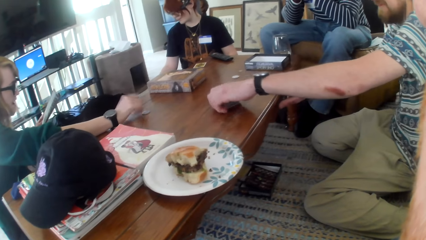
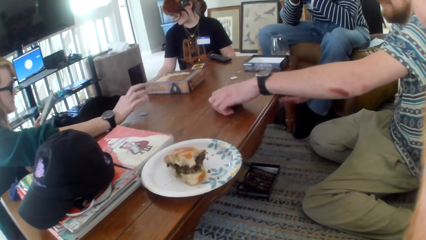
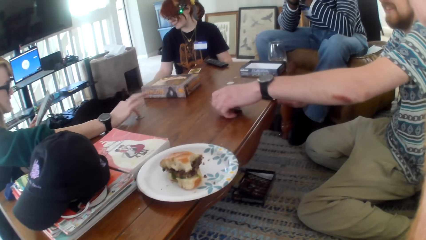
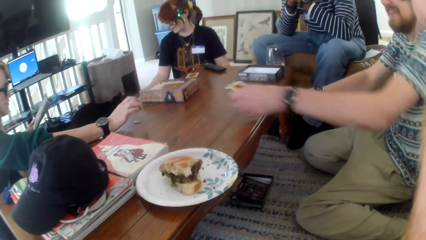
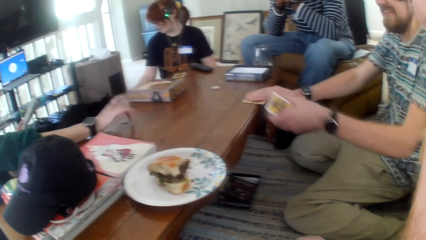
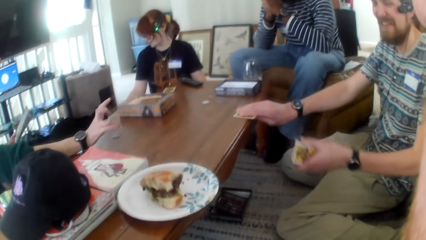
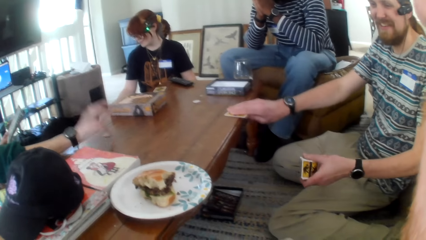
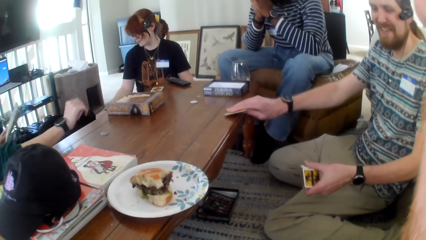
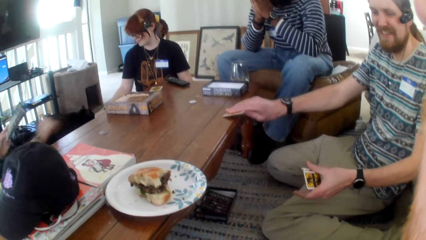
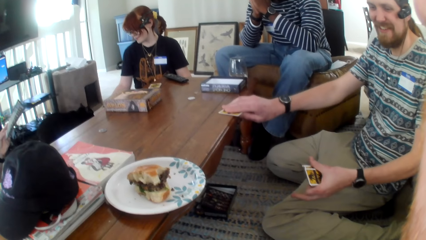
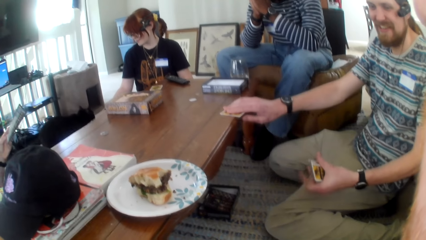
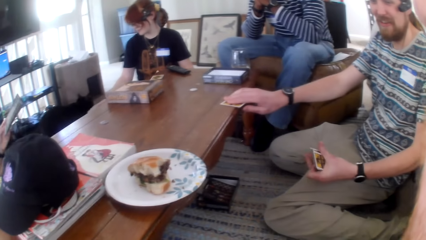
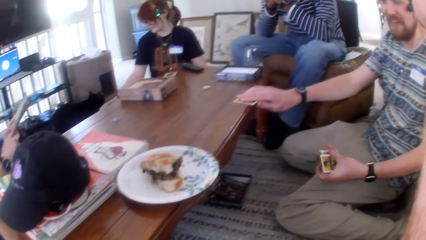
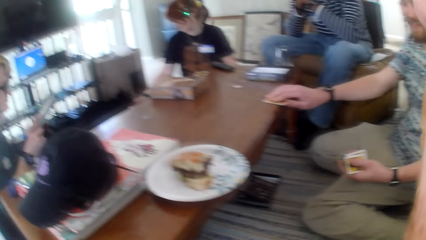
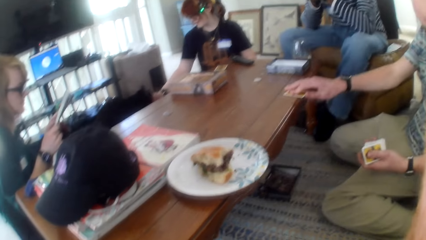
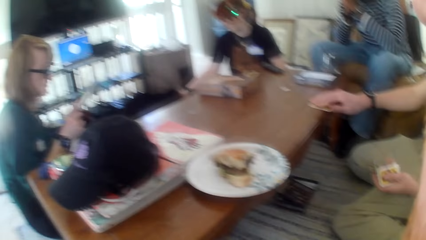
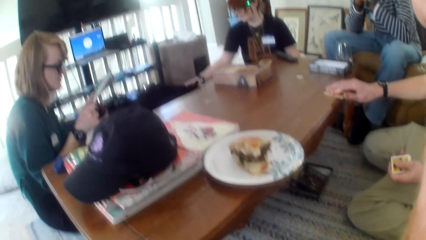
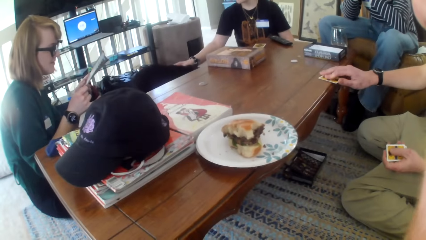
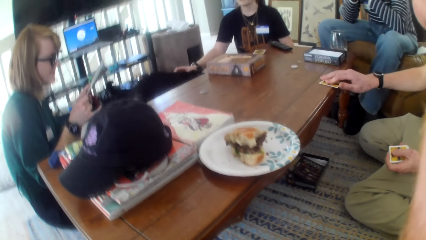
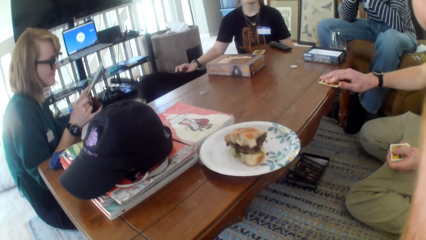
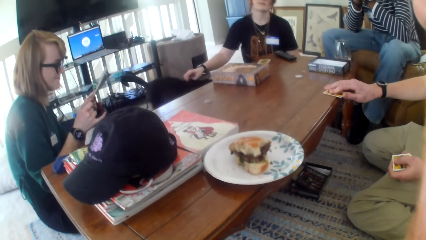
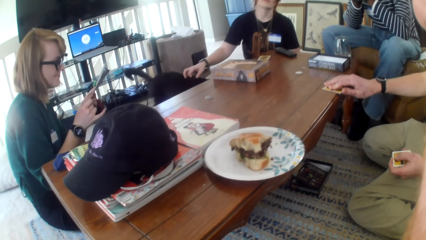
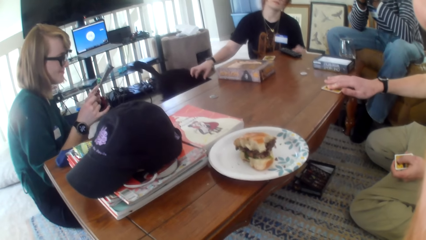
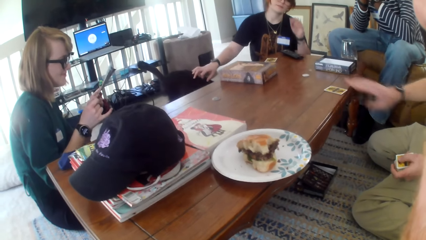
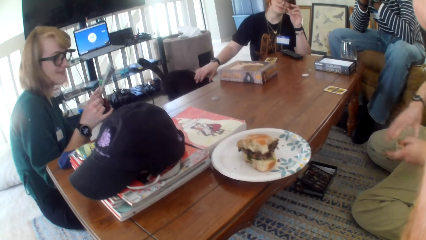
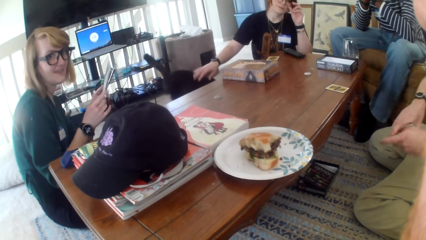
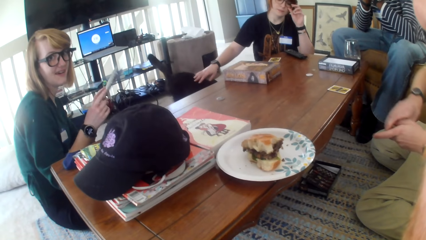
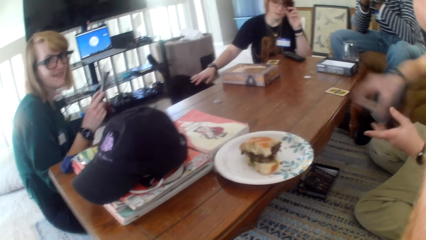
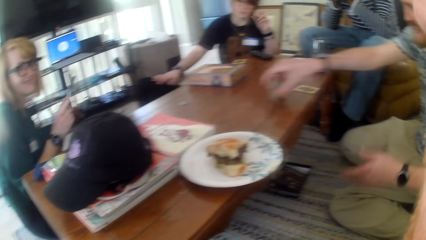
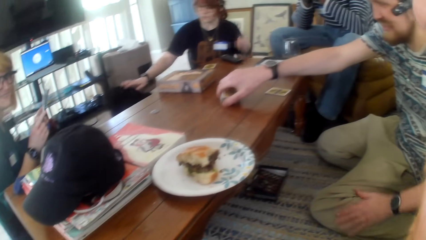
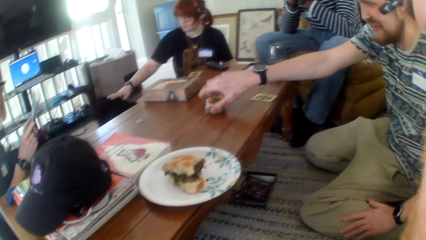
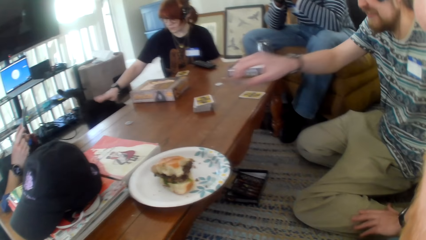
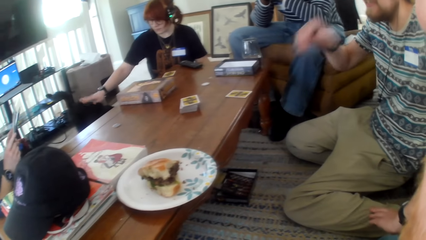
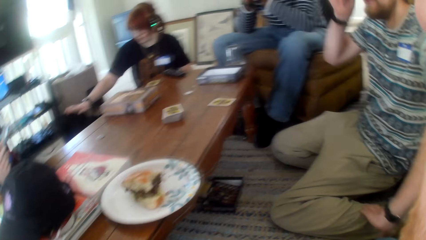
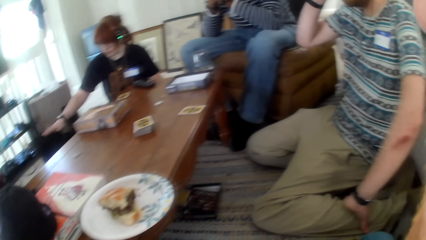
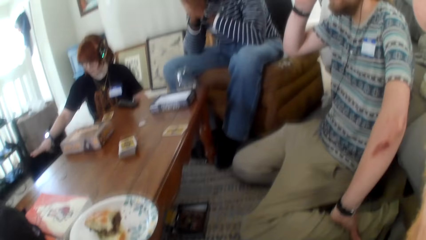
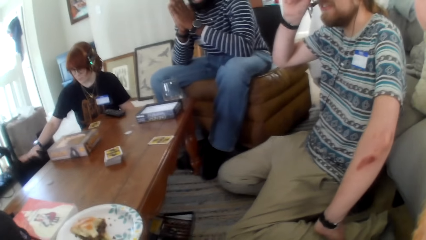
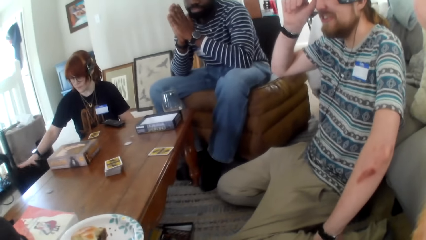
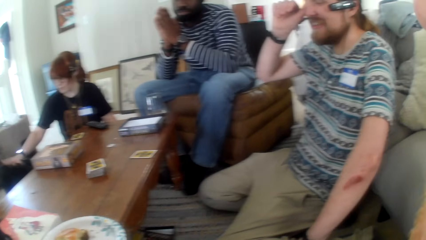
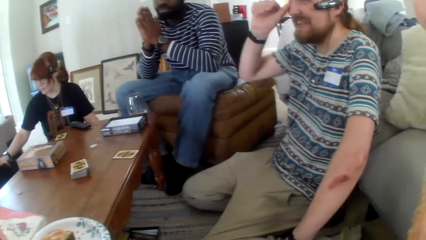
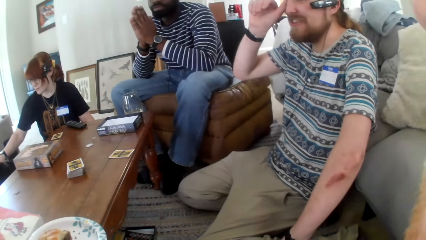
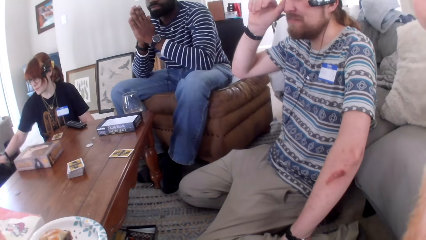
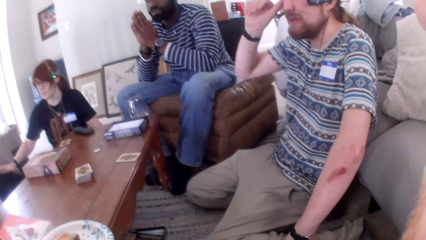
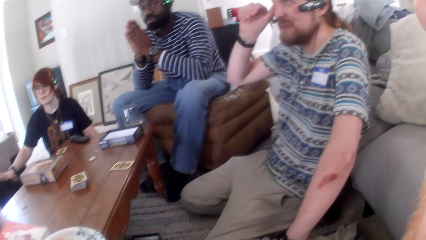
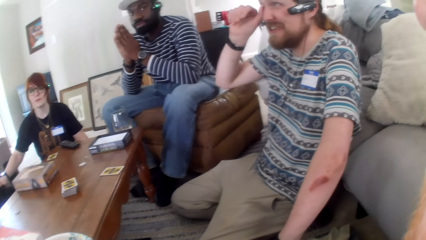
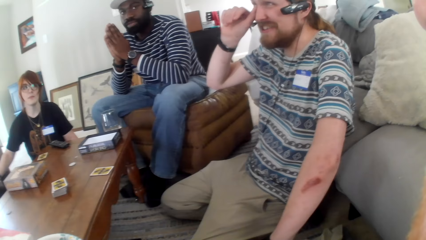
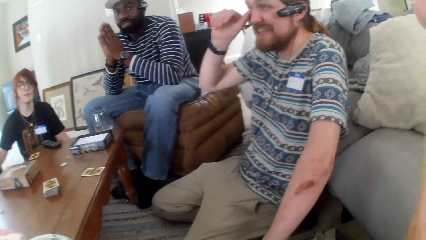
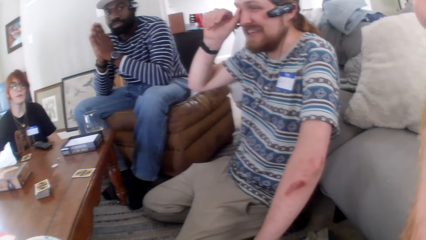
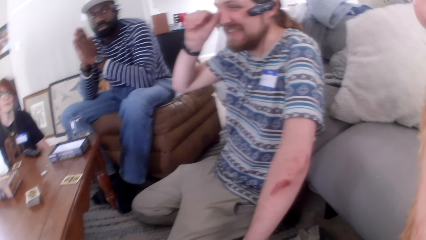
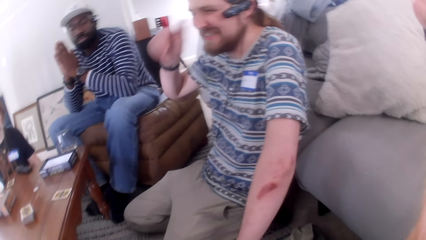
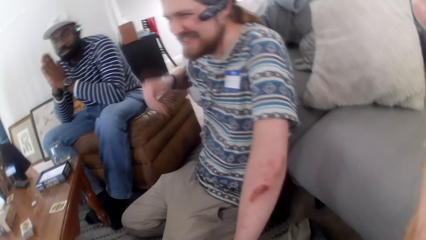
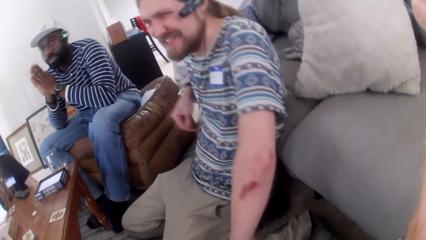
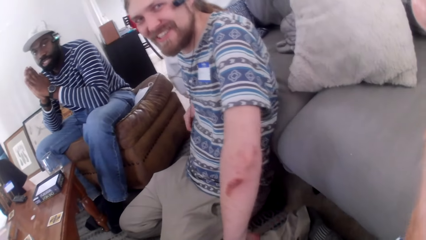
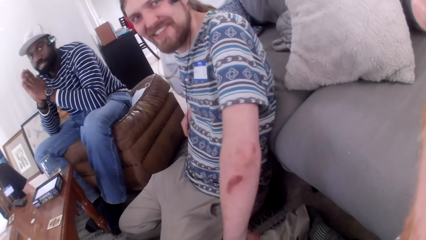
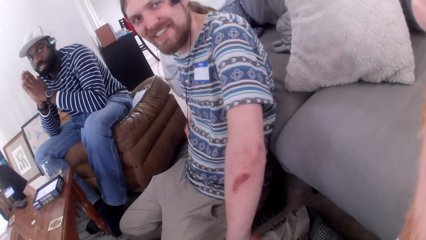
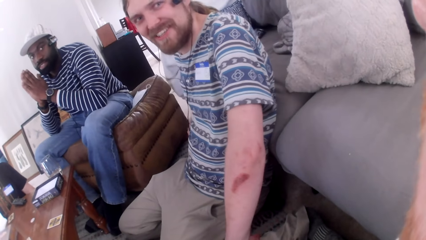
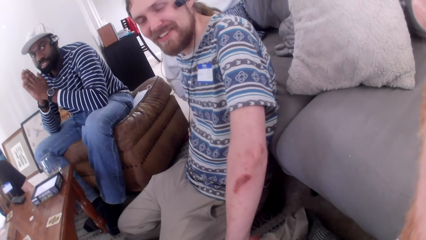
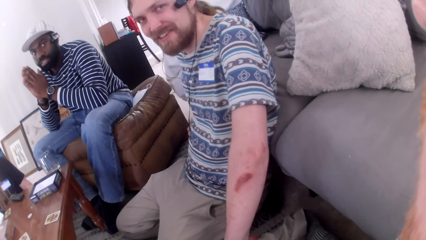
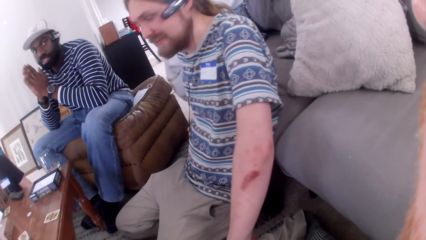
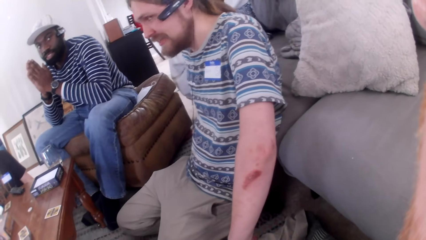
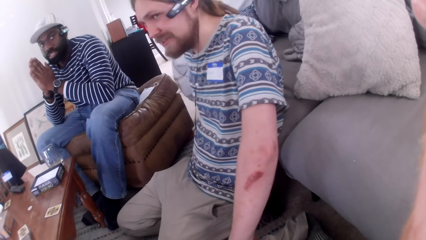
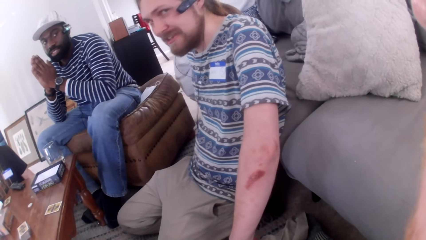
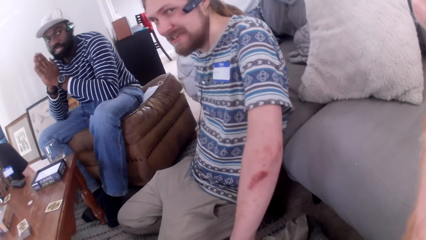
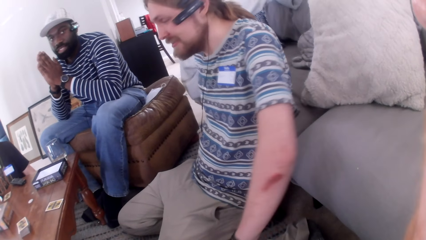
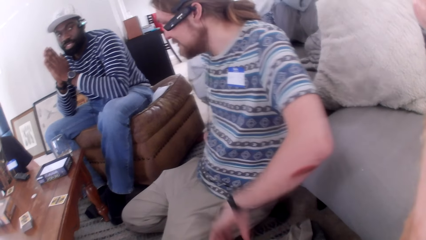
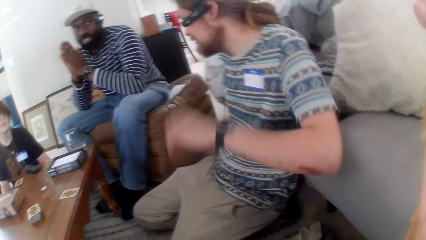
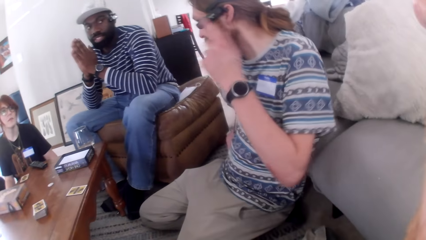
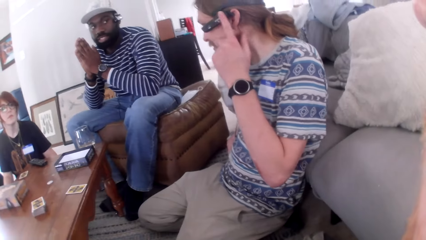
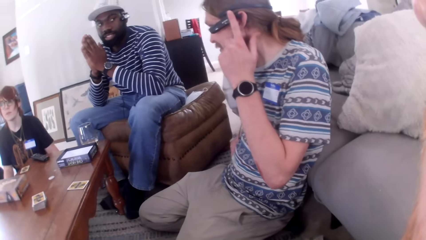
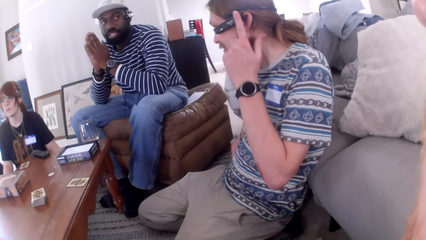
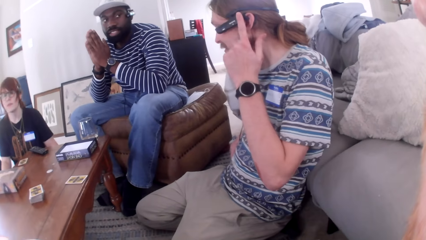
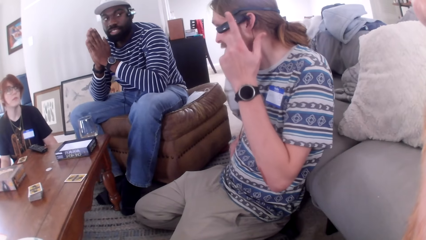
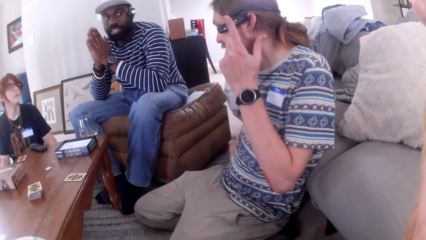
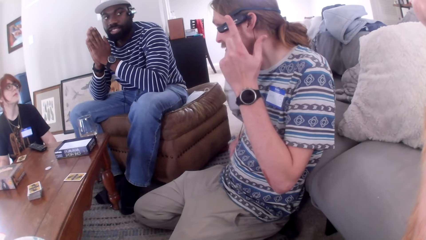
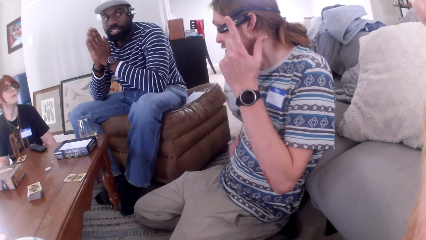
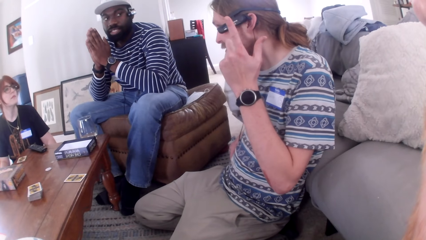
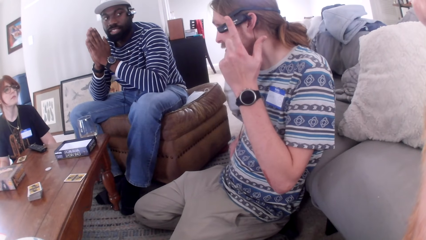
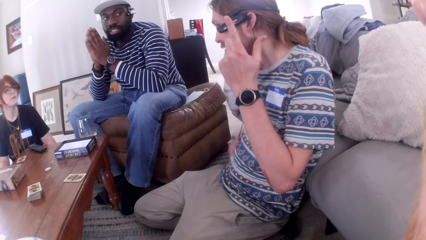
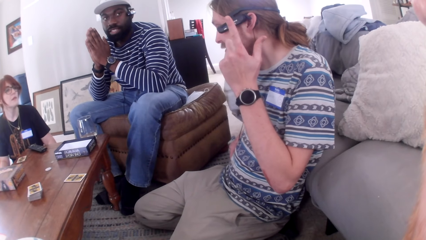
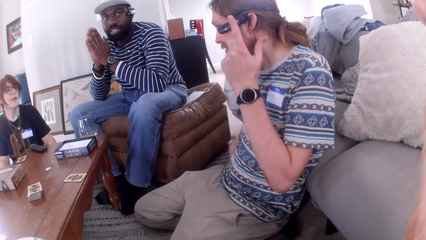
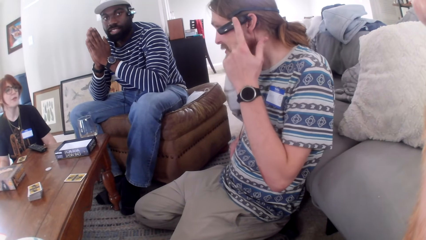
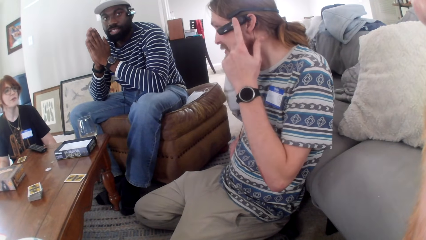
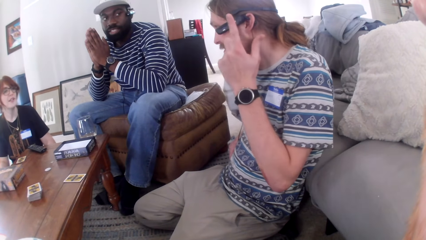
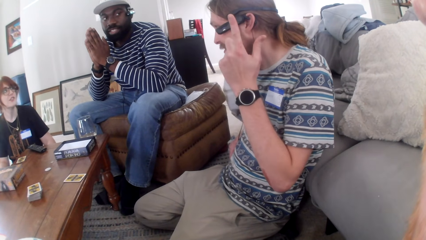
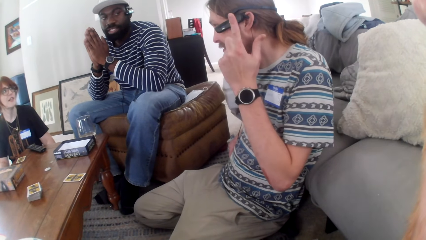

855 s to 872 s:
Someone is petting a cat. A person picks up cards. The camera wearer talks. The person talks.
